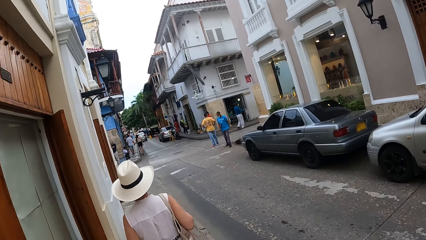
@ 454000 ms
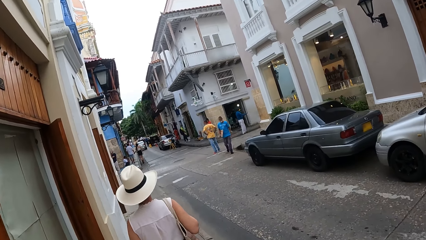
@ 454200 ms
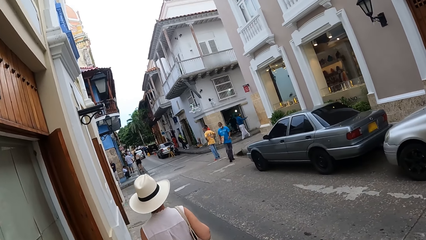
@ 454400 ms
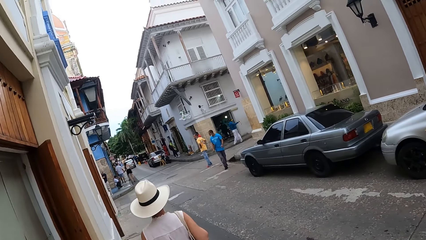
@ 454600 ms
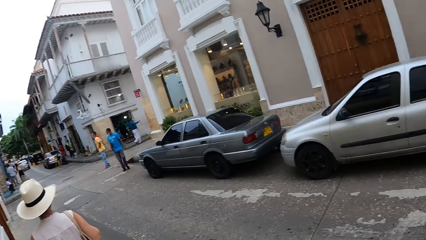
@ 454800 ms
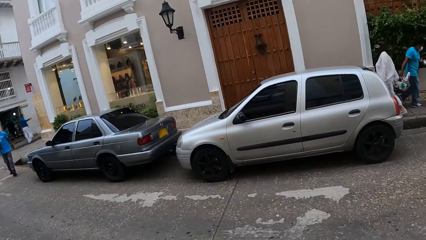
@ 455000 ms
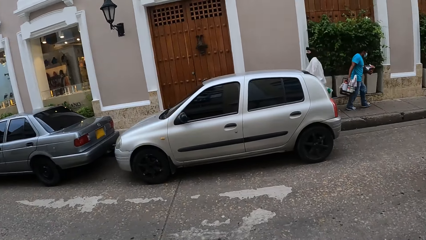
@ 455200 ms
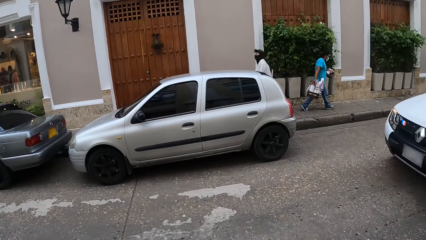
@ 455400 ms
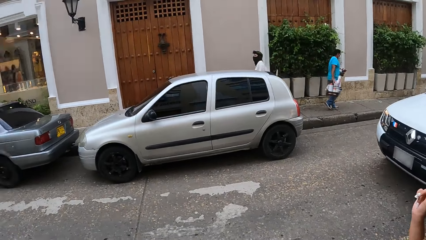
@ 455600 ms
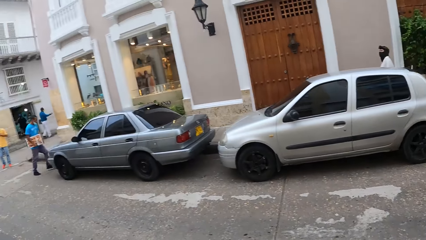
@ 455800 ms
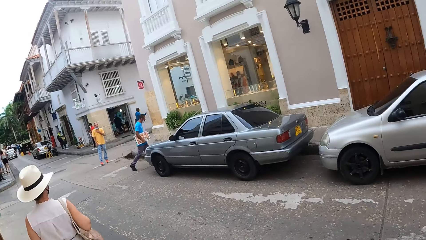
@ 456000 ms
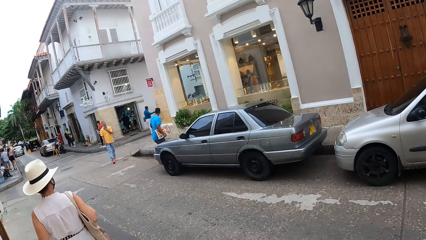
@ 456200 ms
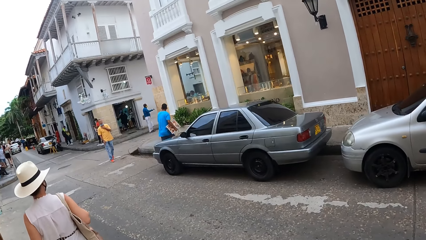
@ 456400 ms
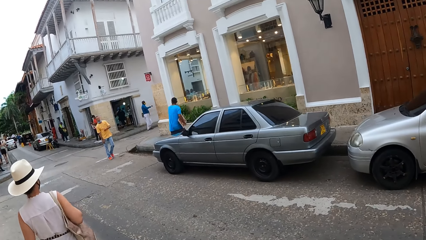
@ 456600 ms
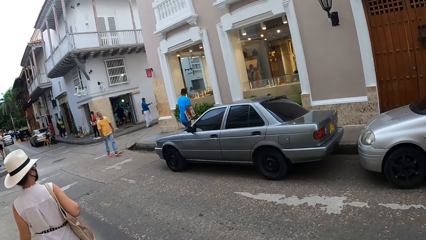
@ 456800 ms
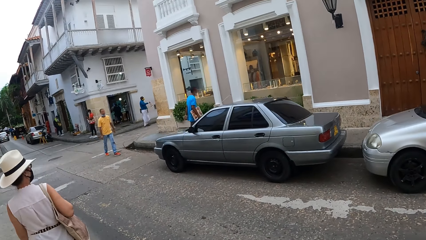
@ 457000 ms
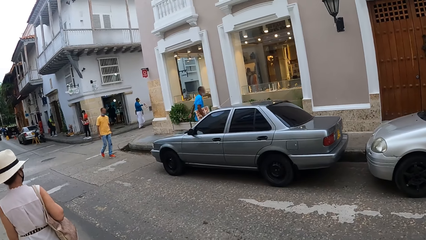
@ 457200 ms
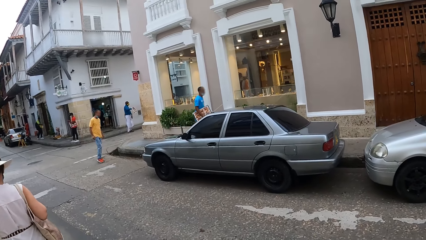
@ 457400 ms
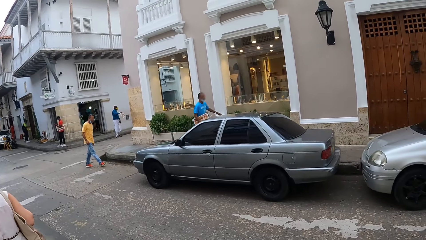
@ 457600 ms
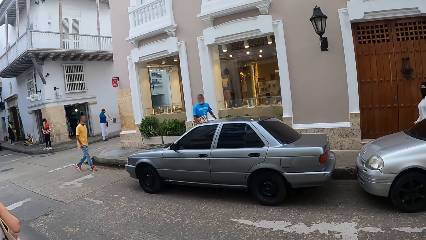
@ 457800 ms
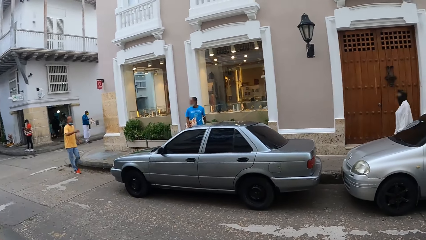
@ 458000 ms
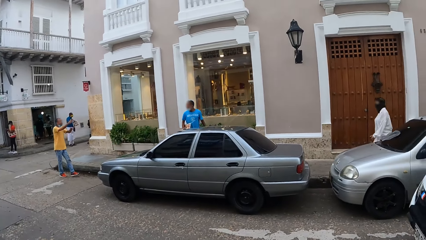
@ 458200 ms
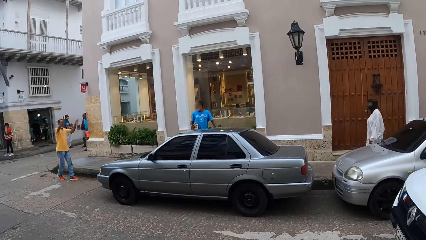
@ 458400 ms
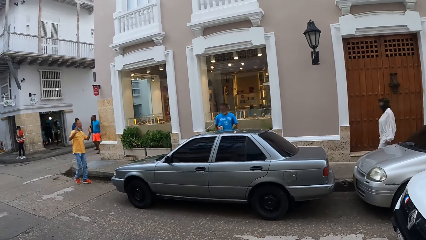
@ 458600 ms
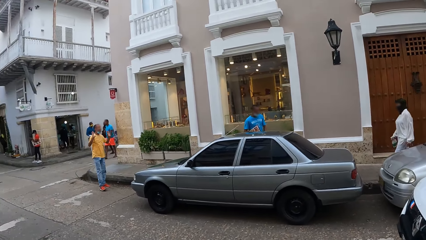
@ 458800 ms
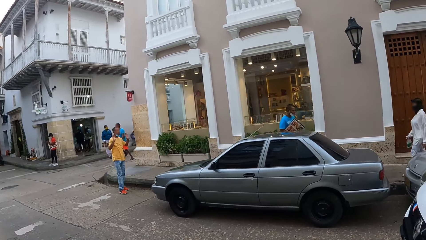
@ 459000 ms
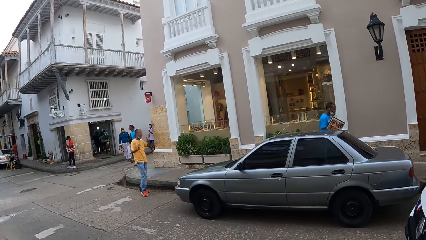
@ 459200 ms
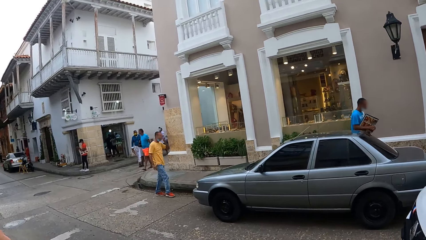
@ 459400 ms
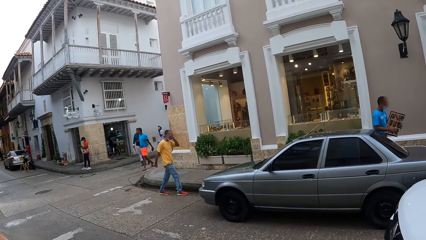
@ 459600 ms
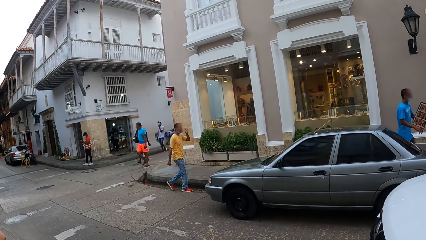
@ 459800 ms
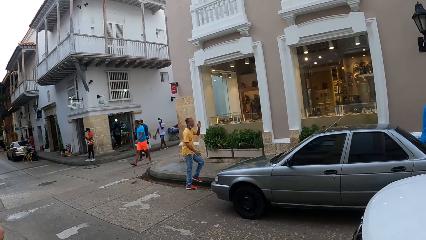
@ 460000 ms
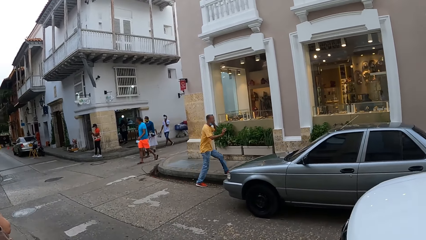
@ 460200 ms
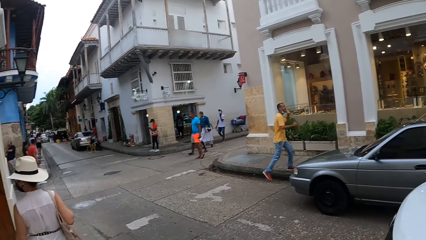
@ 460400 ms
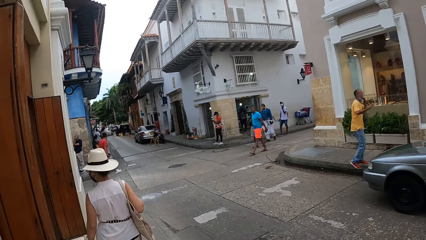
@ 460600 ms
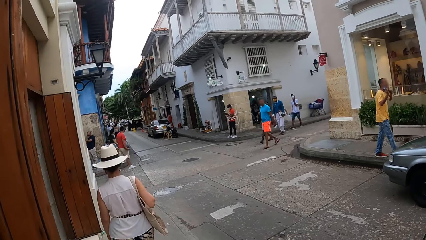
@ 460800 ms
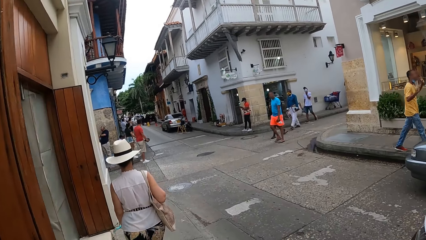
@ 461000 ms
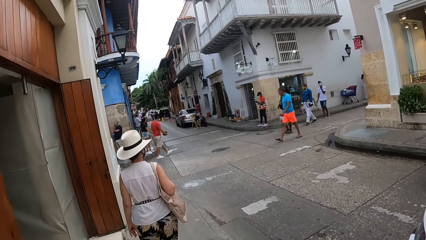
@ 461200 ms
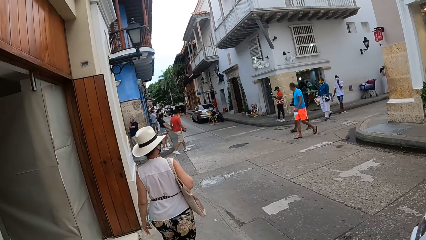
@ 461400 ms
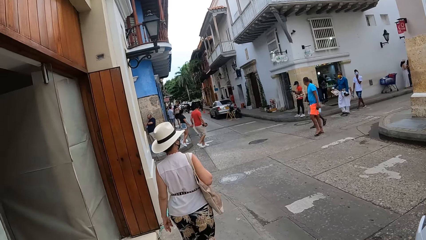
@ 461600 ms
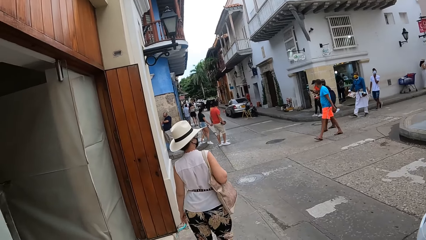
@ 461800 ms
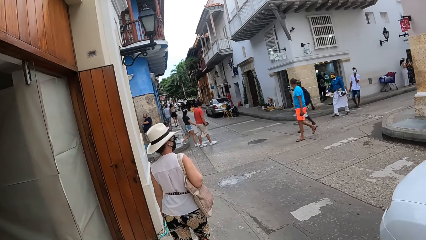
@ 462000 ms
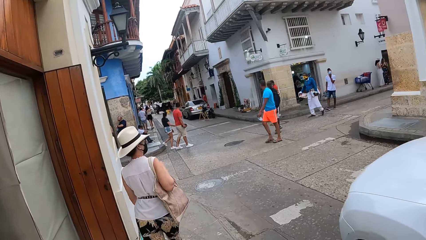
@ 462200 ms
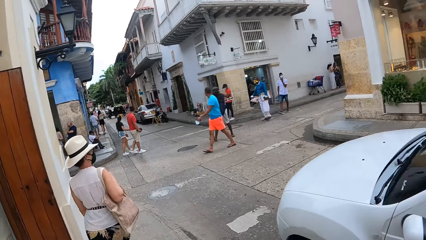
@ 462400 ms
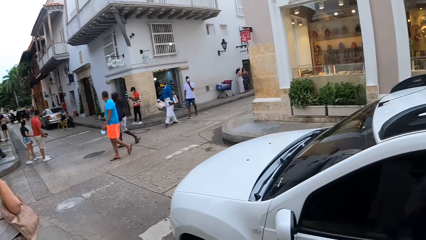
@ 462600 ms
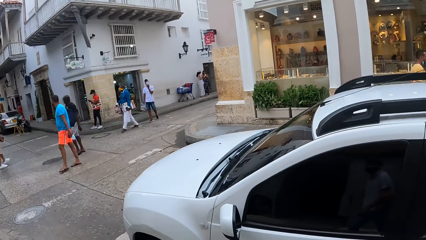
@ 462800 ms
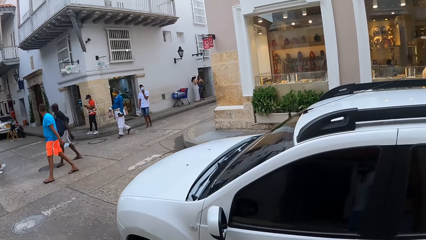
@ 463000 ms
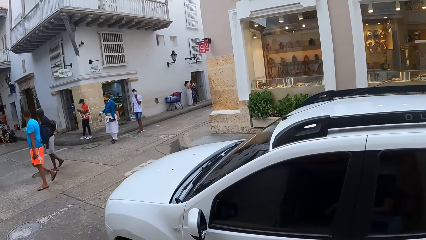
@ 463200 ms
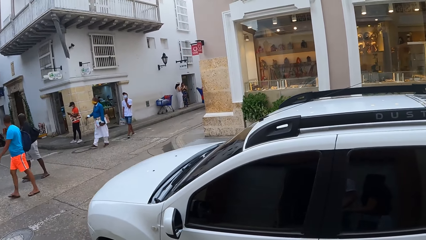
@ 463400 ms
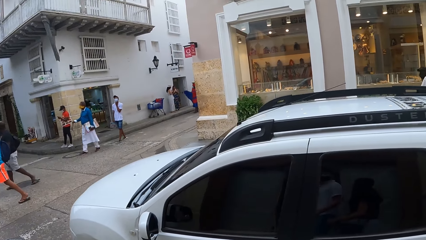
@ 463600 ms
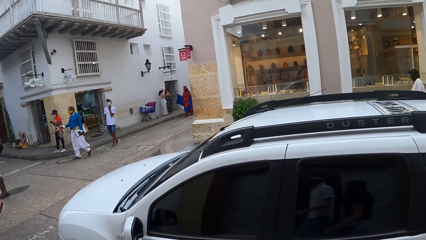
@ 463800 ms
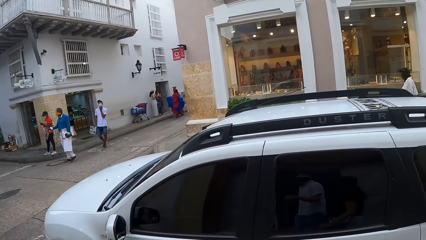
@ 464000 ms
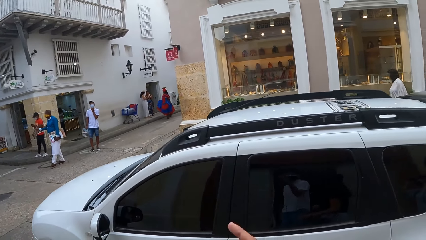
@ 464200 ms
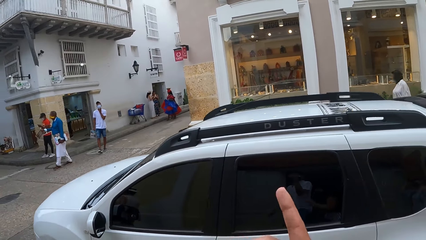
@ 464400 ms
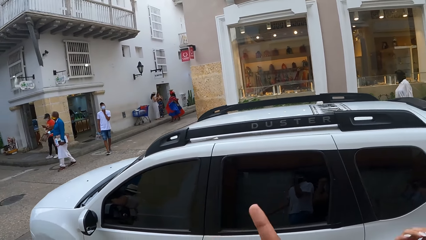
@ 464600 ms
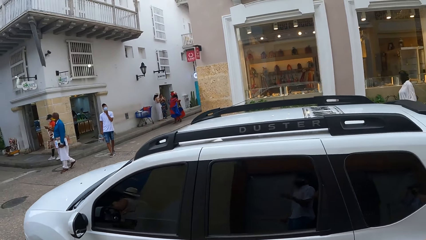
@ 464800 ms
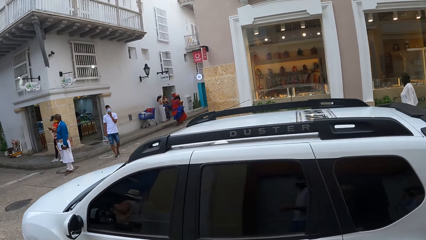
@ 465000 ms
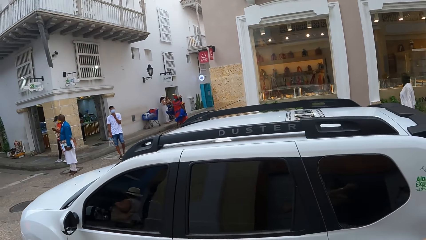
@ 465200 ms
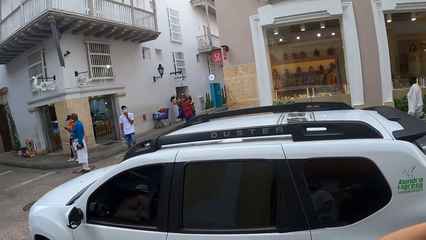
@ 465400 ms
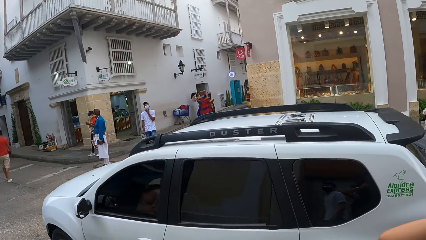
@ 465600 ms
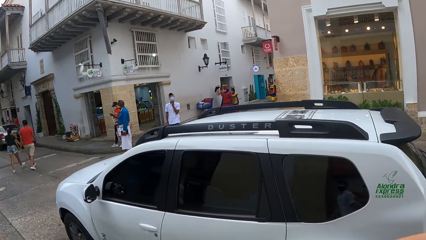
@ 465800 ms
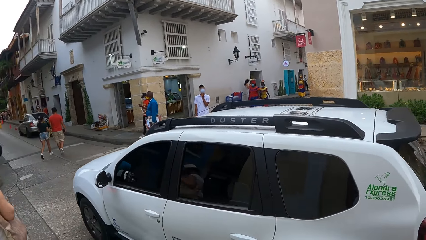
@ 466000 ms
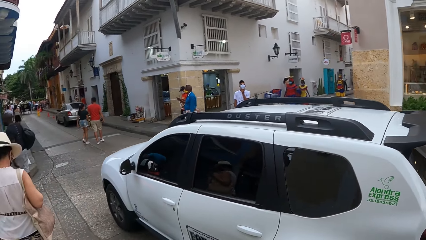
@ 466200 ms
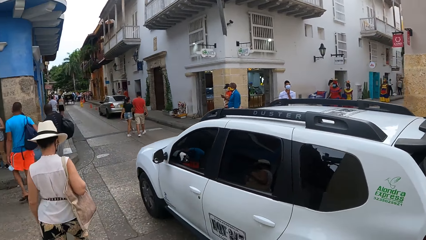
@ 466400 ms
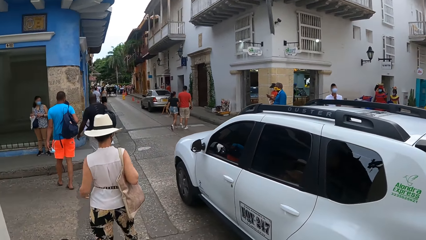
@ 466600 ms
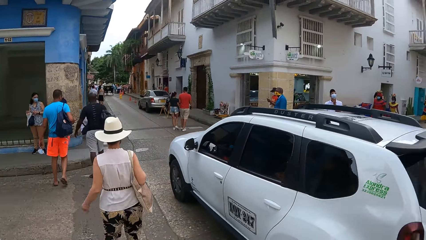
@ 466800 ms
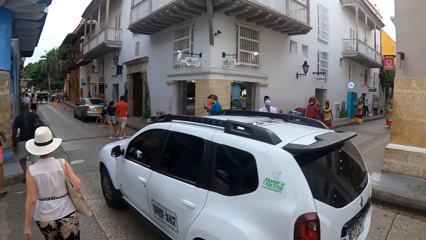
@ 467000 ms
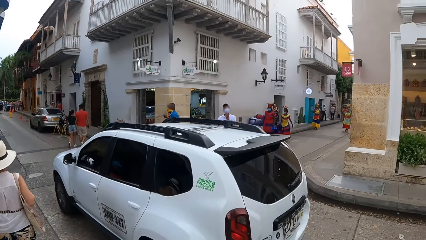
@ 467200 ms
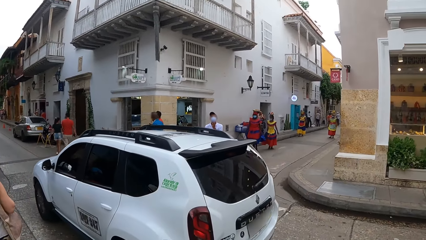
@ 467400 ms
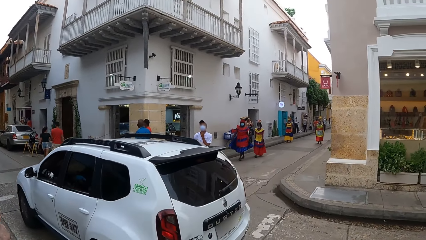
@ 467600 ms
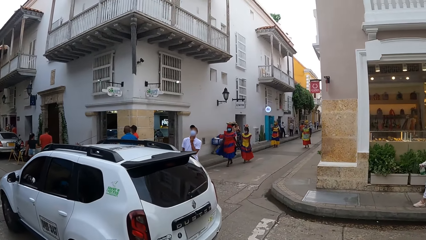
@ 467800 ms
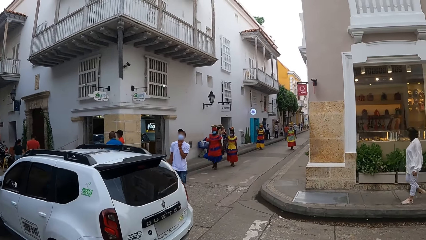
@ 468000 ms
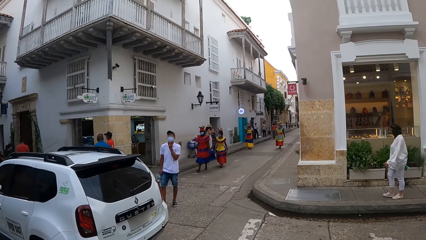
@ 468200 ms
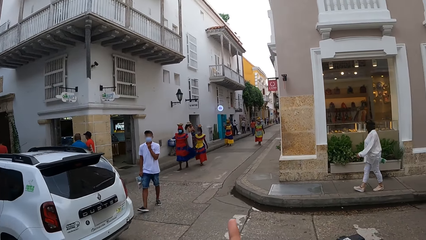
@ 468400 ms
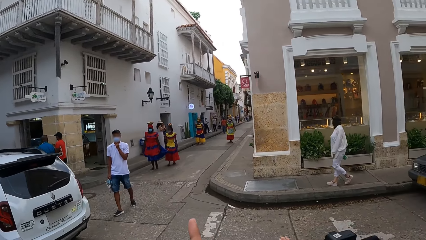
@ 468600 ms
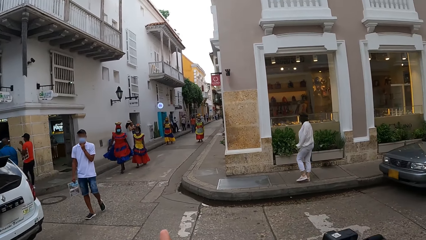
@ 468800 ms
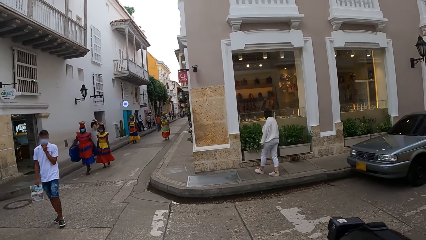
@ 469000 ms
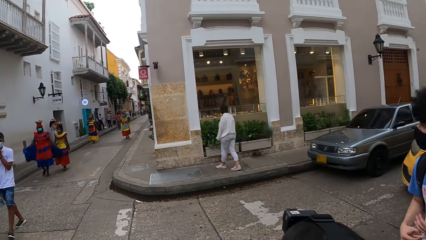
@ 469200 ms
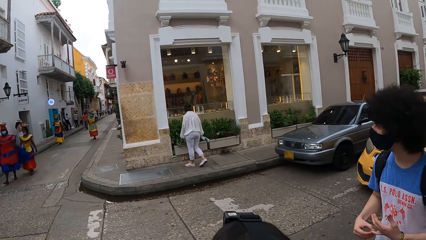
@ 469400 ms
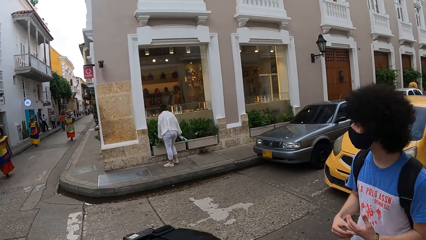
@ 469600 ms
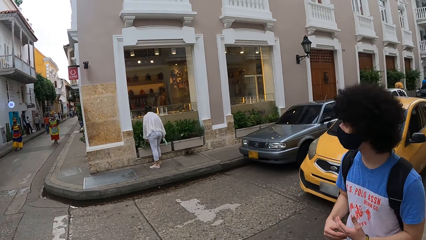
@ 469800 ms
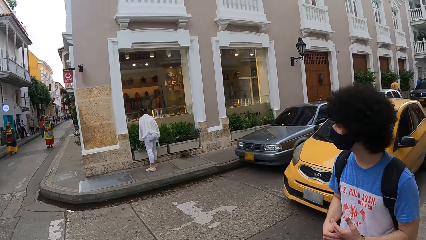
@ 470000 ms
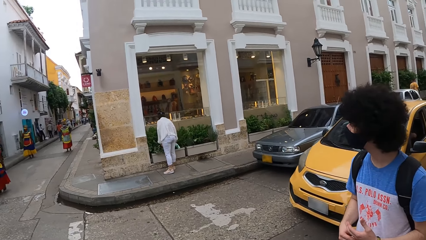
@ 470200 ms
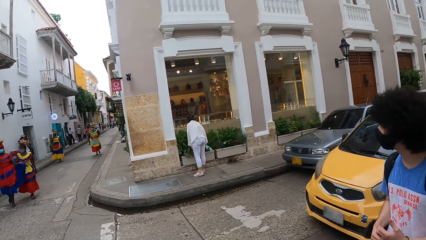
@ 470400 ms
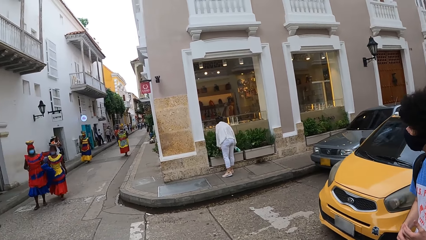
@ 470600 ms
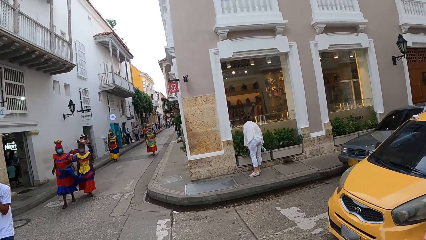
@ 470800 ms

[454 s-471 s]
The camera wearer walks around. They look around. They walk around. They look around. They interact with a person. They walk around.
